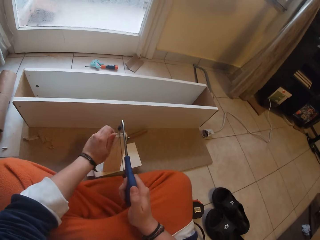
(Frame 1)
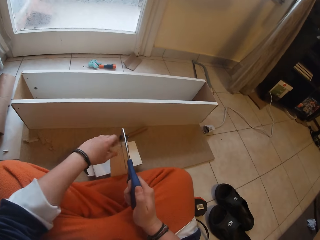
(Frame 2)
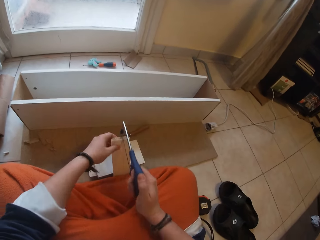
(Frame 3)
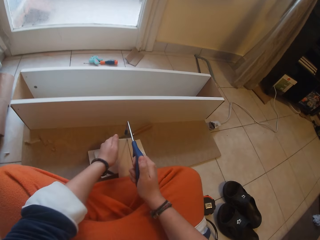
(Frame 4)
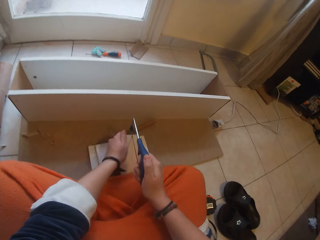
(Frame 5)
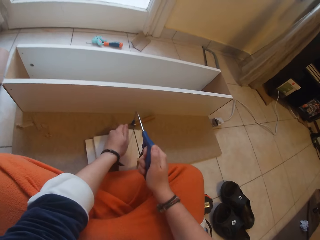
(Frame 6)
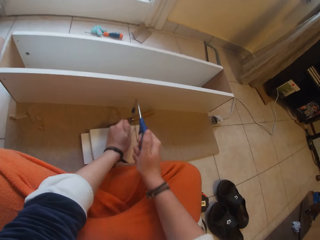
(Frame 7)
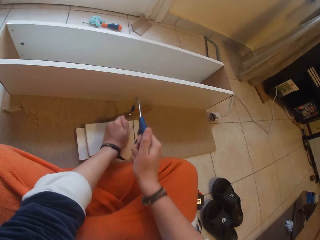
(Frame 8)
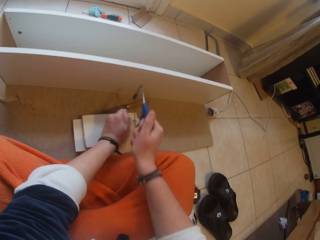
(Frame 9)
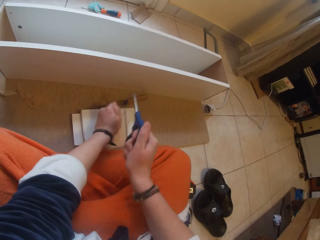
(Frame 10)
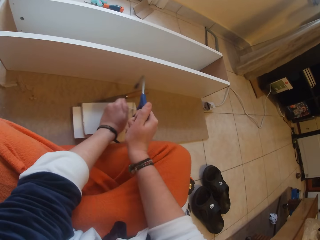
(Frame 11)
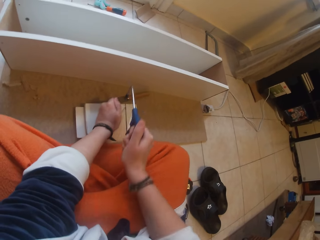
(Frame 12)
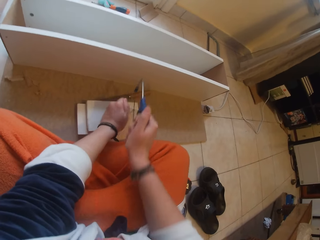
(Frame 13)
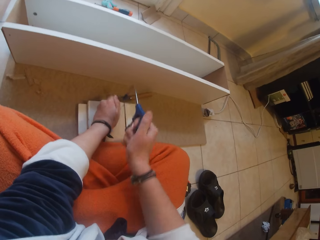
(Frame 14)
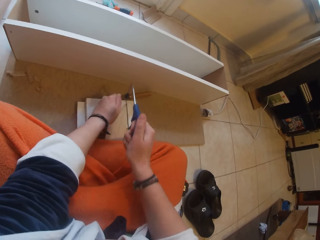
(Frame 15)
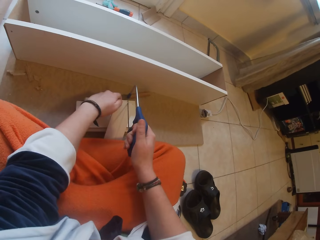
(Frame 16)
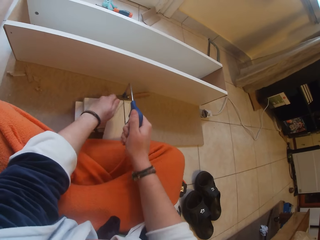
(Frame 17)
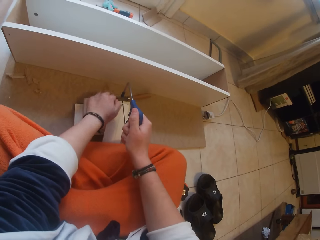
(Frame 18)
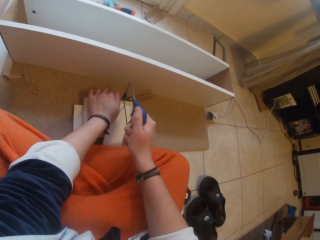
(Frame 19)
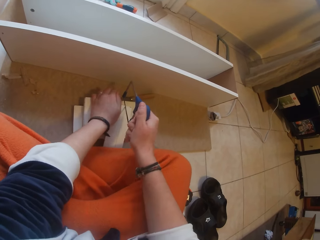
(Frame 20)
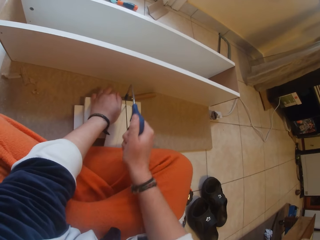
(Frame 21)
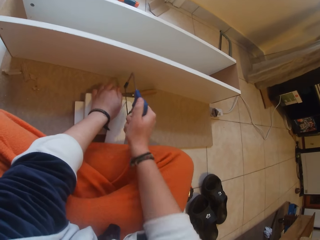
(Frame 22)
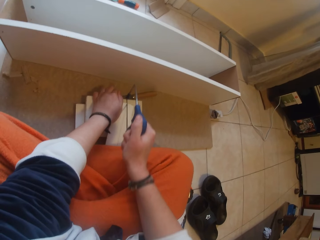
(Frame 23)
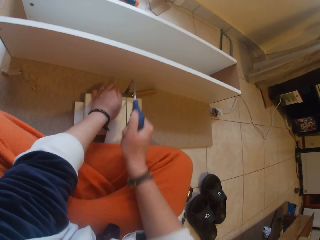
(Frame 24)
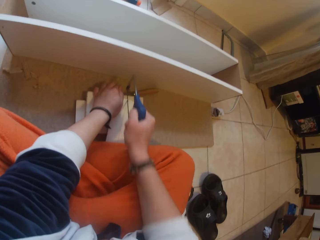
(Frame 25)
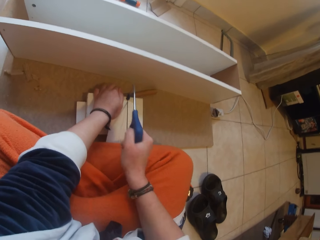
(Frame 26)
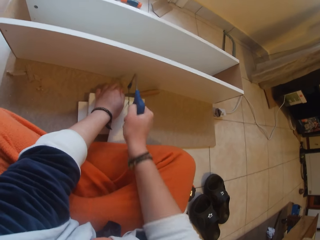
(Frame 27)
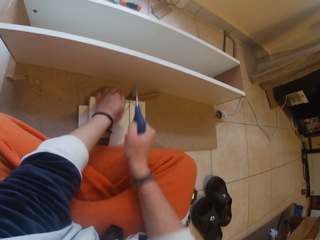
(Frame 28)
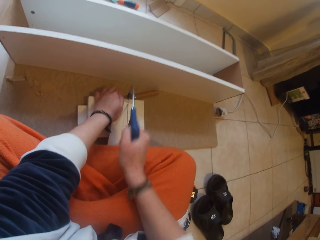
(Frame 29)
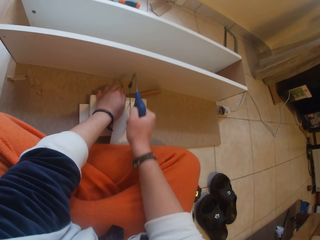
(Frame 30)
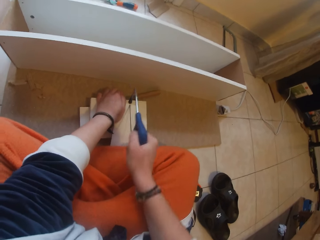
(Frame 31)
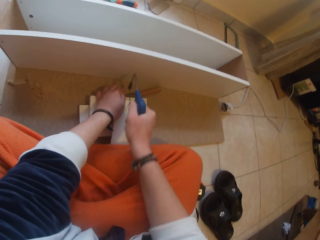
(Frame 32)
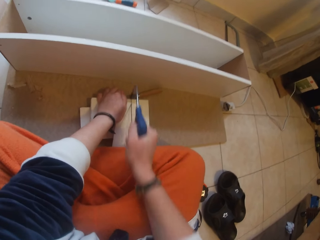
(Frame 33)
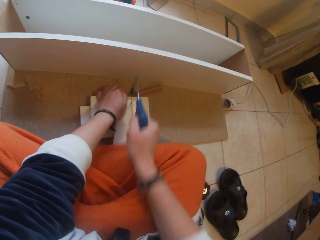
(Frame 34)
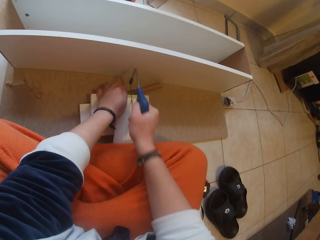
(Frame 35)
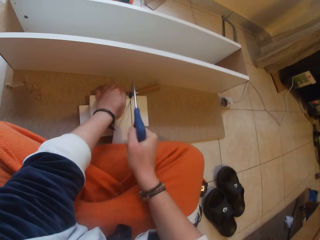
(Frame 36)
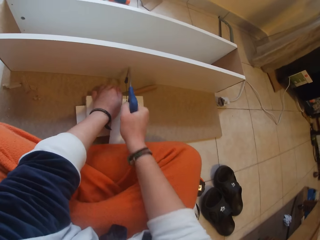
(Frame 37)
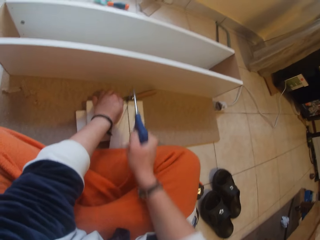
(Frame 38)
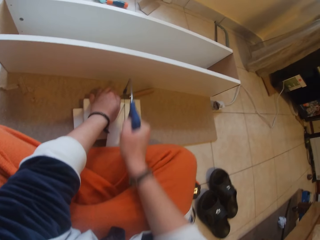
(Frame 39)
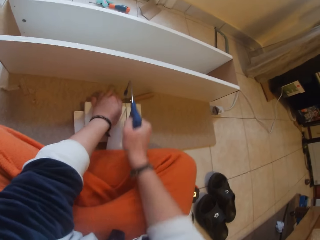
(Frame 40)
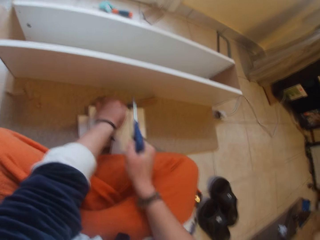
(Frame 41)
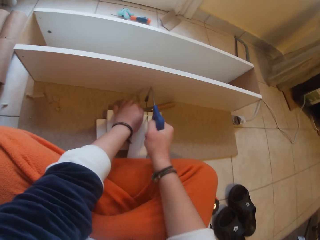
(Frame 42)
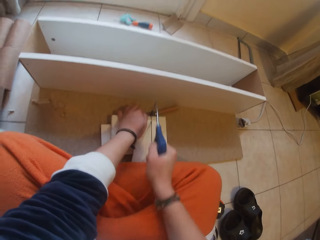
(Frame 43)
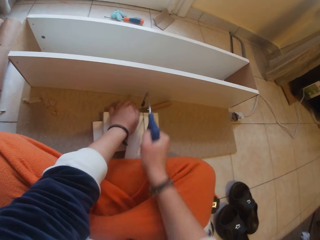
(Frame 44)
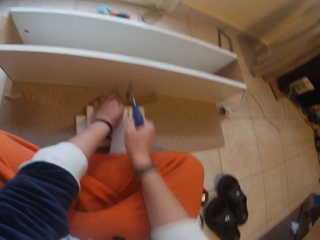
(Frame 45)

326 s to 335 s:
The camera wearer places the wood on a wood pile with his left hand. He cuts the wood on the wood pile with the handsaw in his right hand. He cuts the wood again.

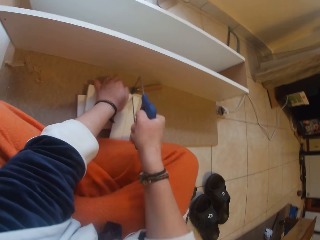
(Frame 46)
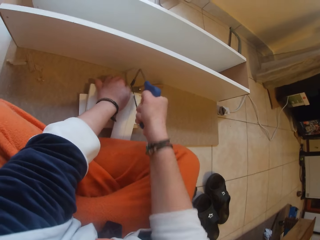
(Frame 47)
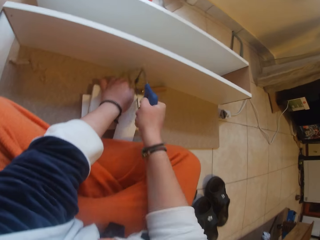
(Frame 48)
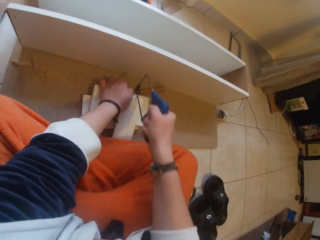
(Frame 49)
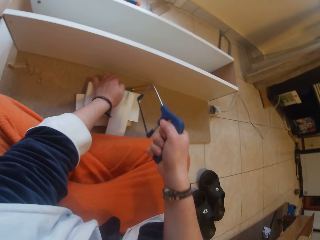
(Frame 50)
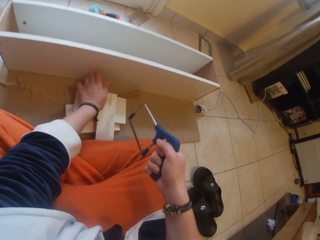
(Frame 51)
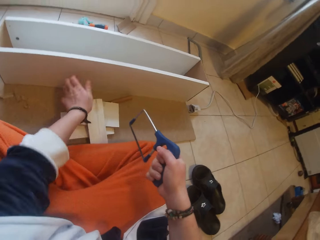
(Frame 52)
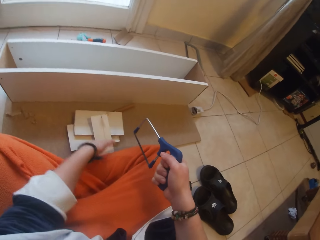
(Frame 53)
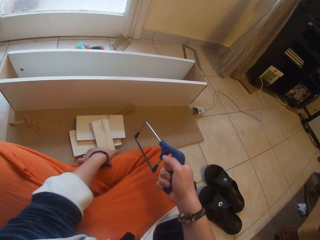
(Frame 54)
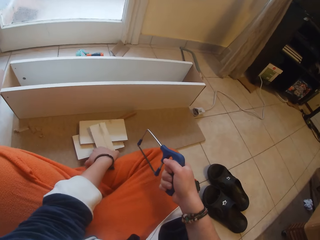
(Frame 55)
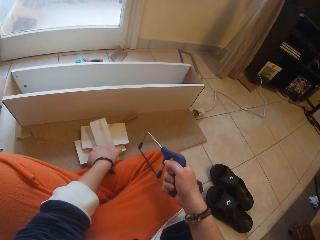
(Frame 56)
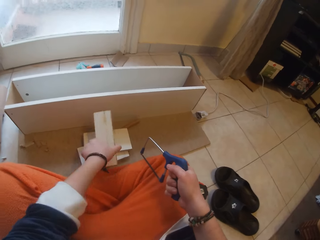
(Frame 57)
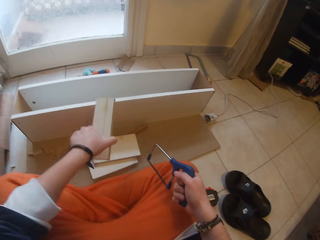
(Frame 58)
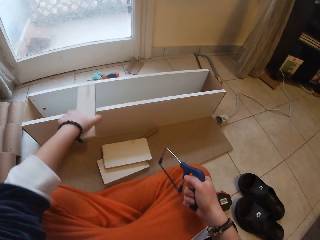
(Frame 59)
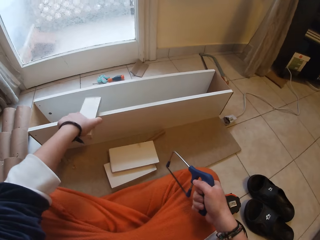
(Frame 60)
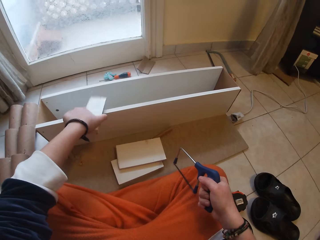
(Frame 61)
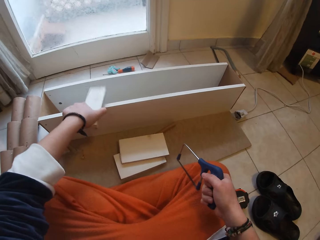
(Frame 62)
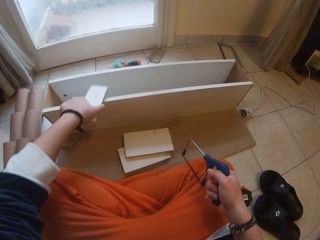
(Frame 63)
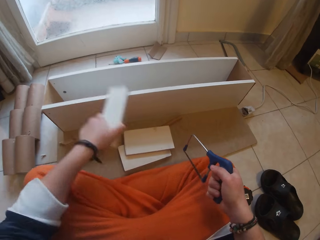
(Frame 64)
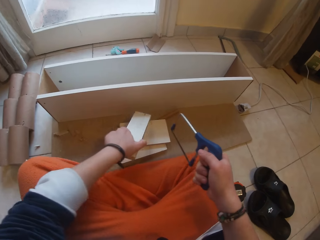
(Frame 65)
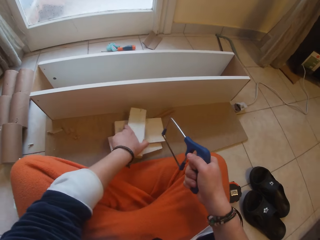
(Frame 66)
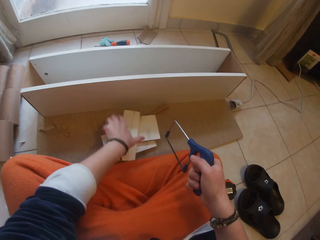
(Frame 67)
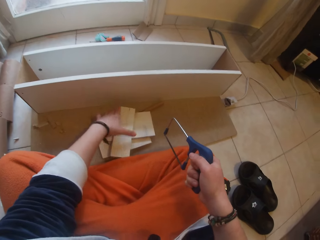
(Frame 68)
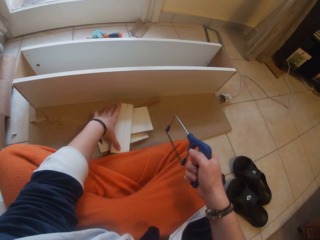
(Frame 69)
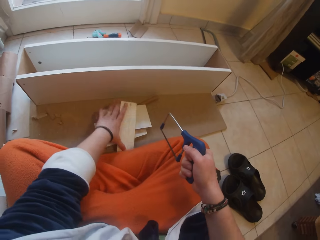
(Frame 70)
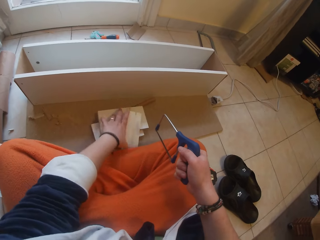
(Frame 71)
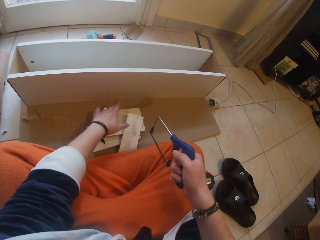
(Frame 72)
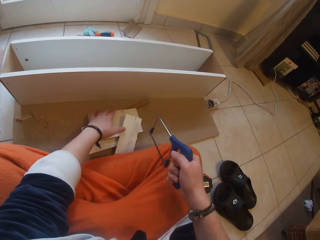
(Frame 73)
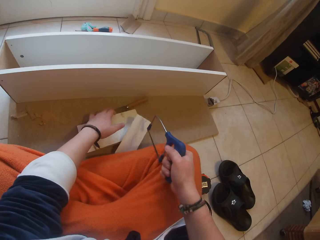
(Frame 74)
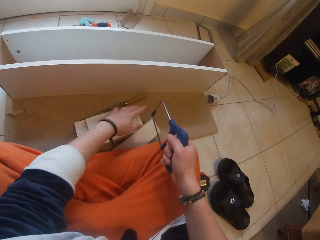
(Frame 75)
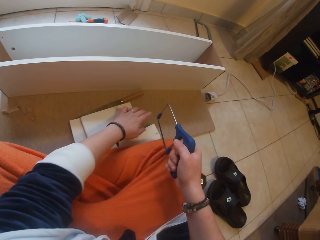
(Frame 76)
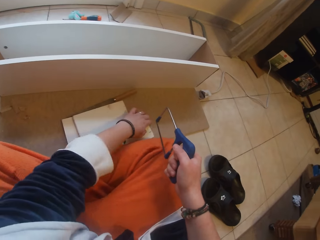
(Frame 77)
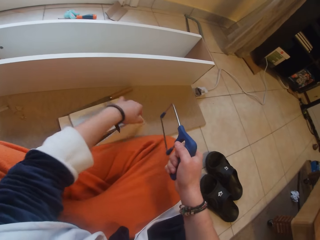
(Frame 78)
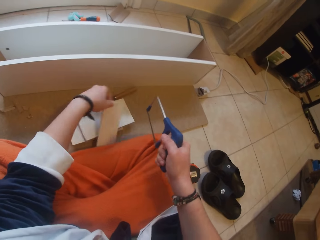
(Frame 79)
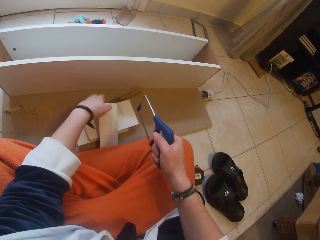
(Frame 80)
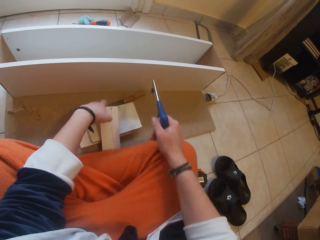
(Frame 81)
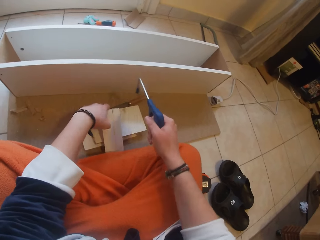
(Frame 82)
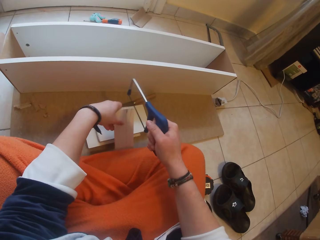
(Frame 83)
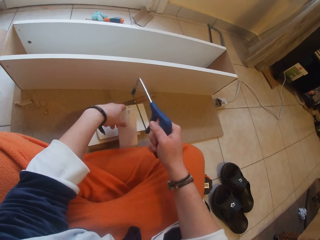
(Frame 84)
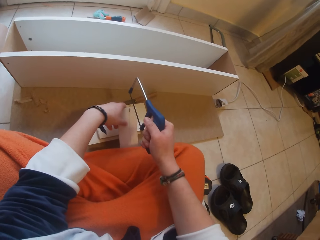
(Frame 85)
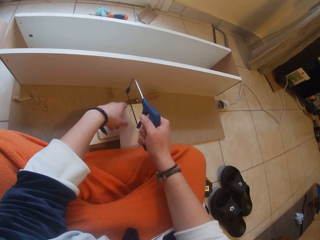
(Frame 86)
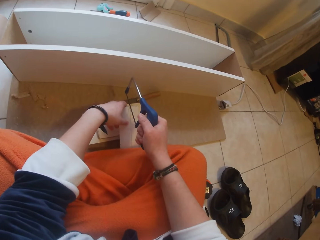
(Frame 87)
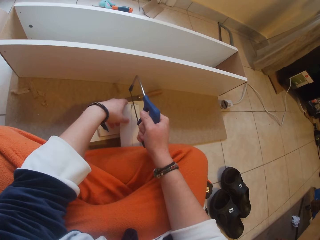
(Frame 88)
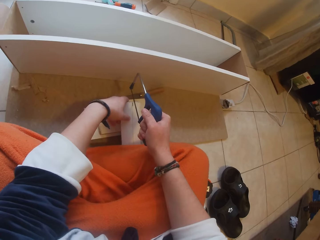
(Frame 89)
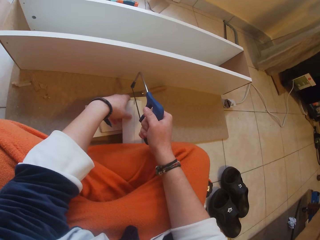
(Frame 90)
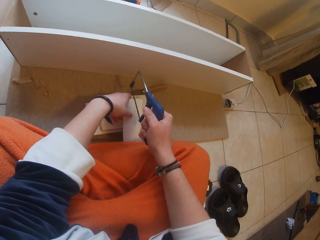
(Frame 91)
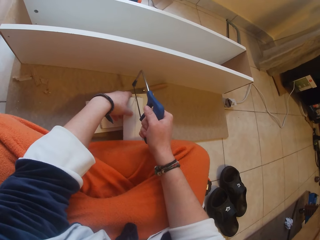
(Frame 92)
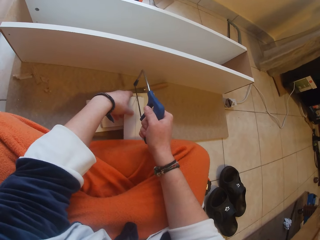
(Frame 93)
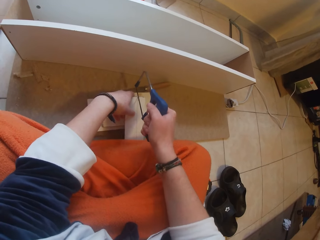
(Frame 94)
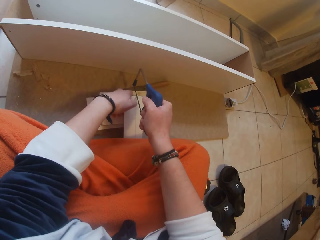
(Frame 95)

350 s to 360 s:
The camera wearer picks up the wood from the wood pile with his left hand. He hits the wood on the uncompleted drawer with his left hand. He drops the wood on the wood pile with his left hand. He adjusts the wood on the wood pile with his left hand. He cuts the wood on the wood pile with the handsaw in his right hand.

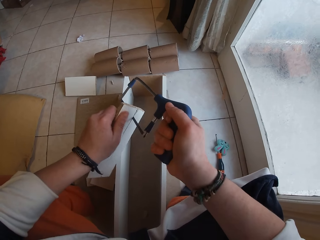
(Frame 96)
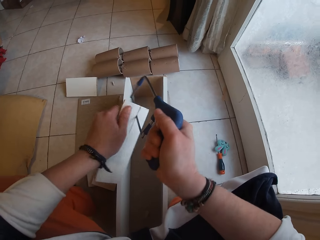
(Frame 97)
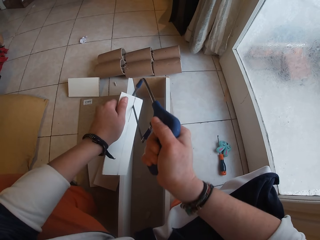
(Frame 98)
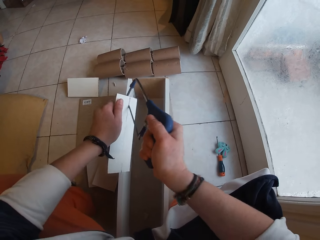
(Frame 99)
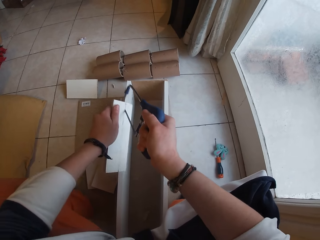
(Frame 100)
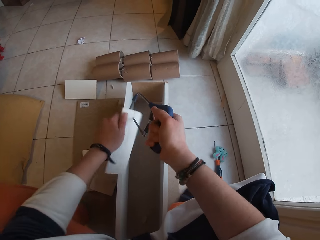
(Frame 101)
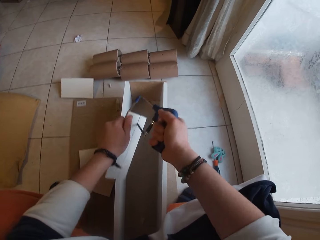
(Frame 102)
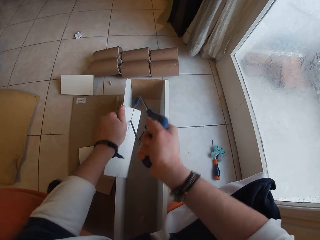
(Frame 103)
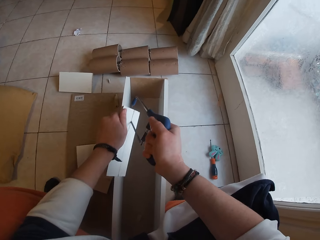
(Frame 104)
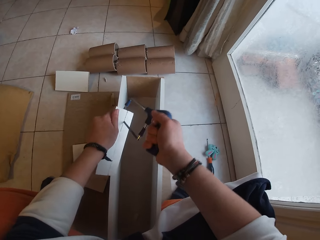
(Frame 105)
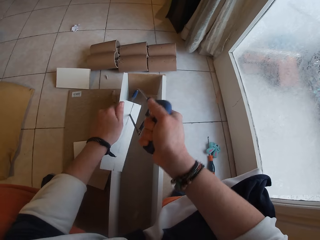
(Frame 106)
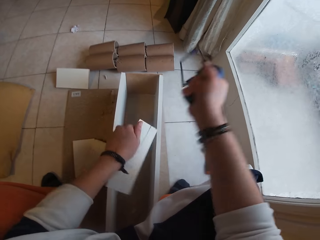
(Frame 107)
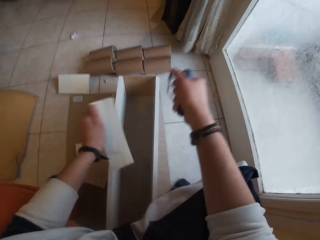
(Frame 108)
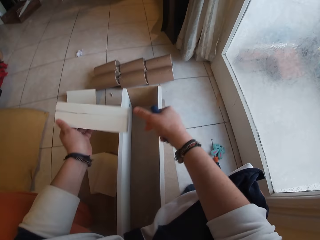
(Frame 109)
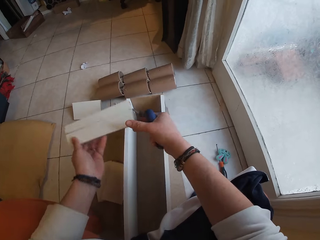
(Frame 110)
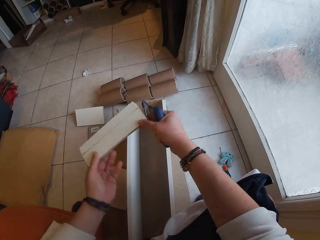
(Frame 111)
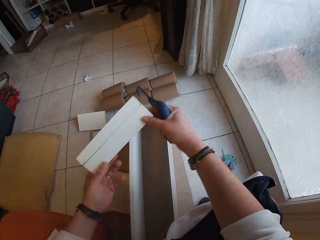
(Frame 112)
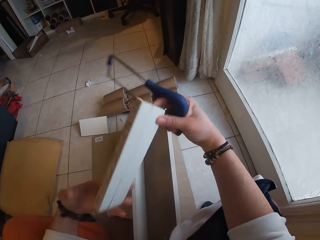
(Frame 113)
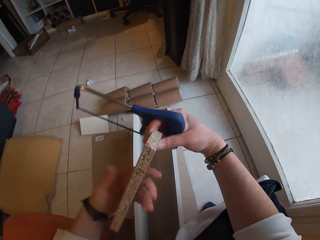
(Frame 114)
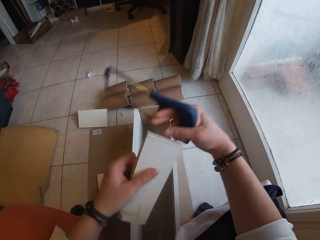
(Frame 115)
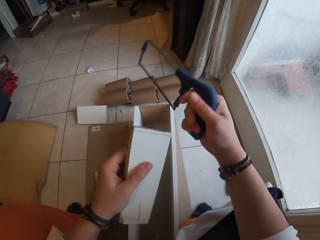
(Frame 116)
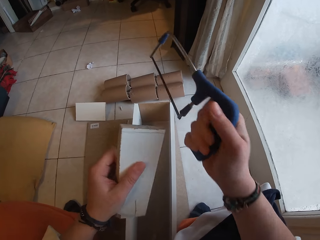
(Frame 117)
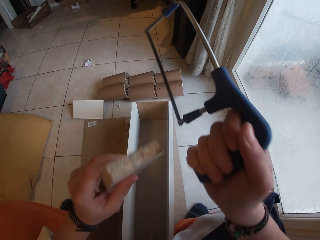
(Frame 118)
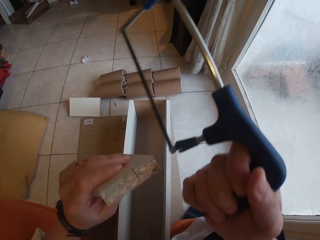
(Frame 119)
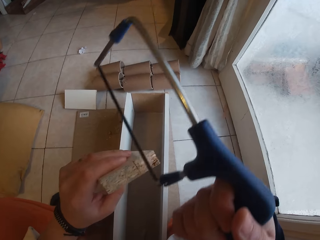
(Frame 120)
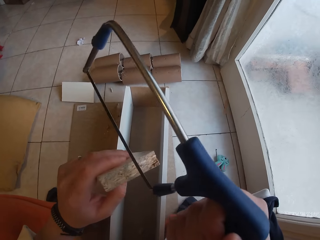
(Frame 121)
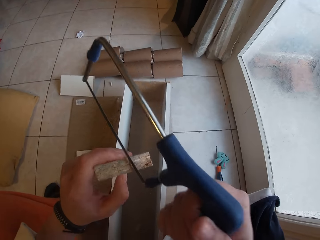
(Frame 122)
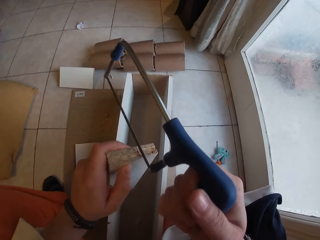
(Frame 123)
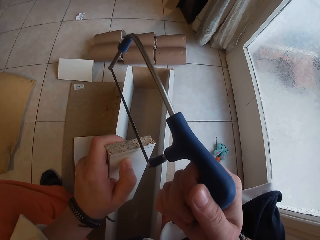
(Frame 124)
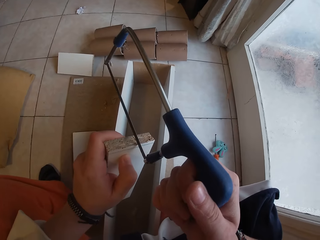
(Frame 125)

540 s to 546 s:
The camera wearer removes the handsaw from the wood with his right hand. He holds the piece of wood with both hands. He cuts the wood with the handsaw in his right hand.
